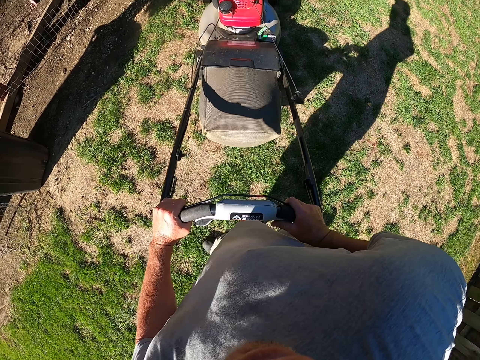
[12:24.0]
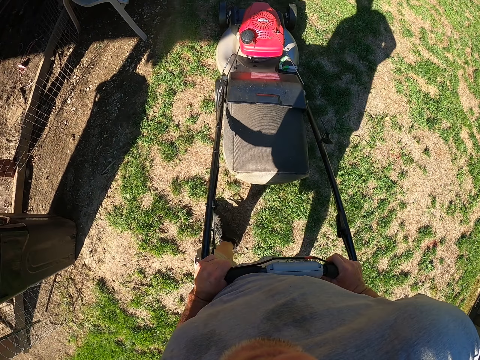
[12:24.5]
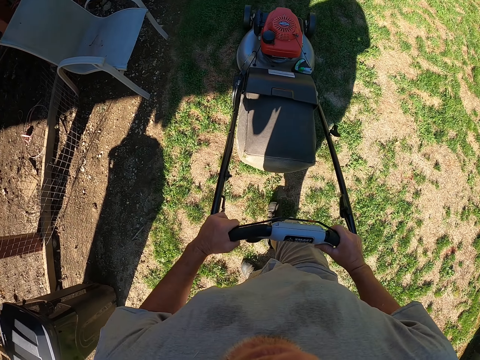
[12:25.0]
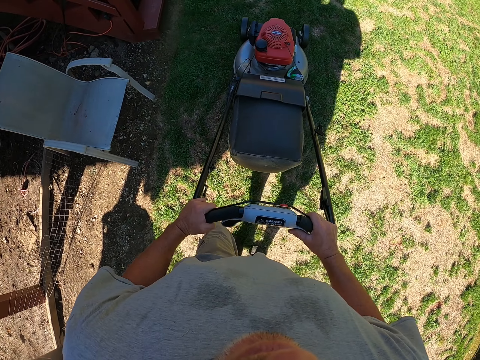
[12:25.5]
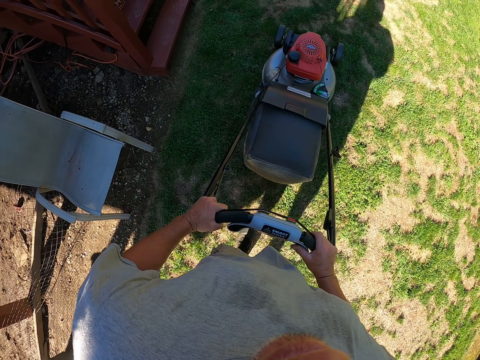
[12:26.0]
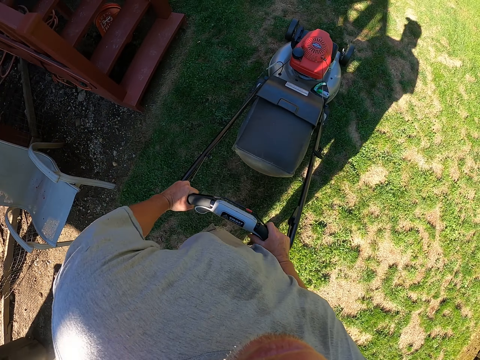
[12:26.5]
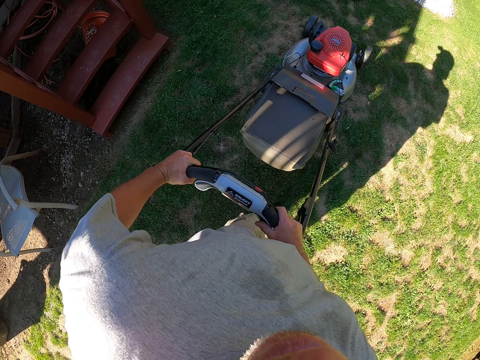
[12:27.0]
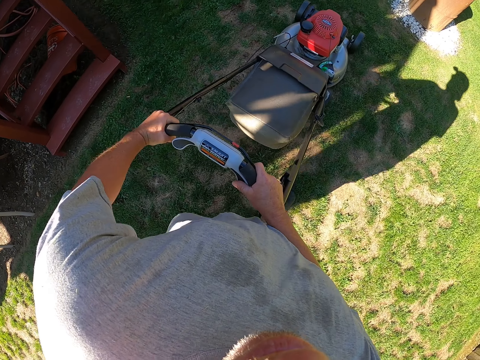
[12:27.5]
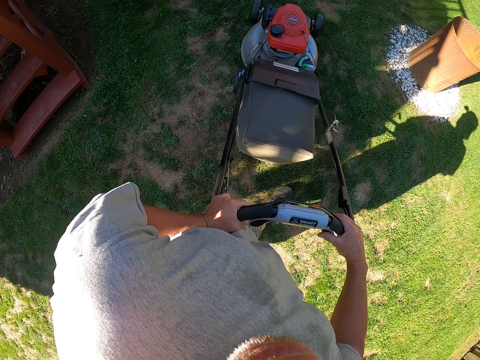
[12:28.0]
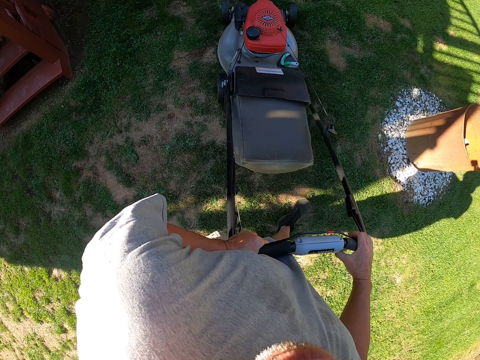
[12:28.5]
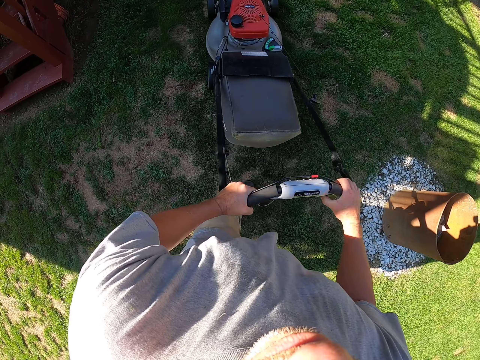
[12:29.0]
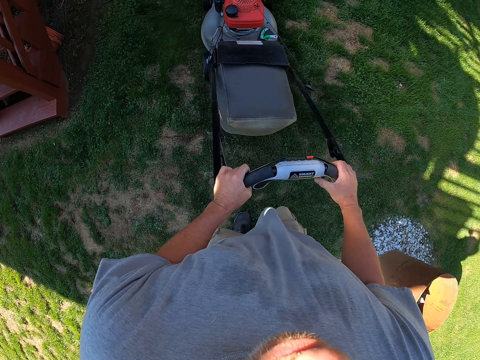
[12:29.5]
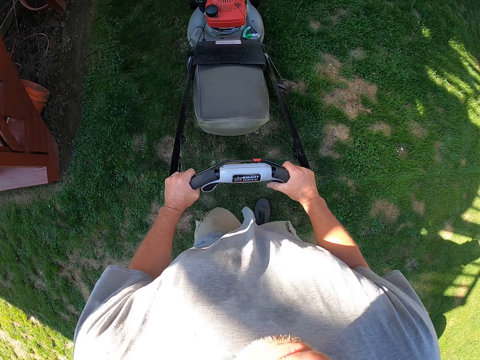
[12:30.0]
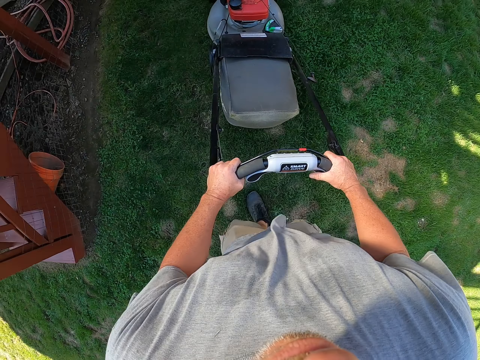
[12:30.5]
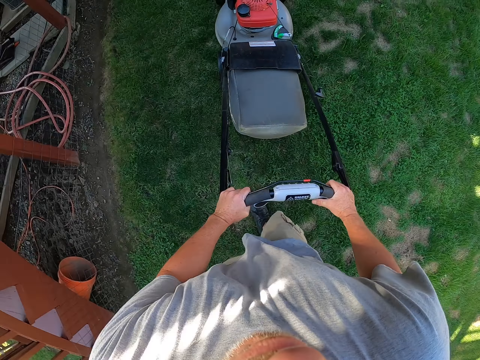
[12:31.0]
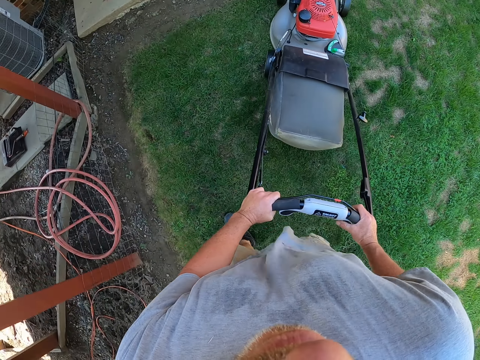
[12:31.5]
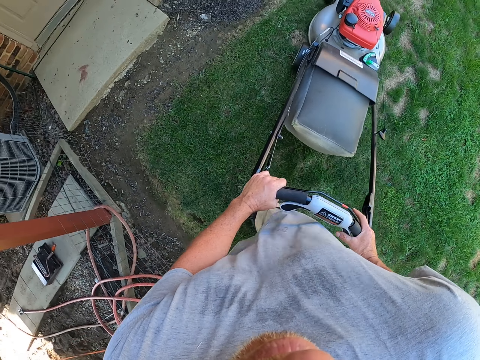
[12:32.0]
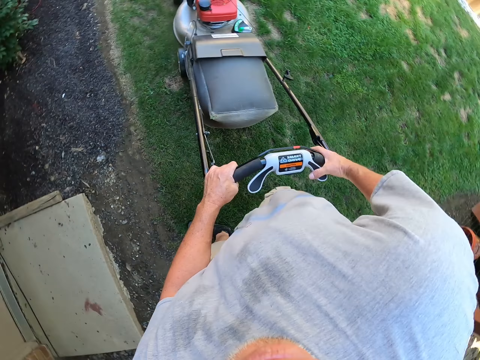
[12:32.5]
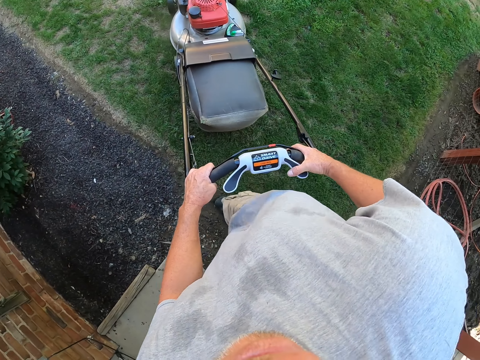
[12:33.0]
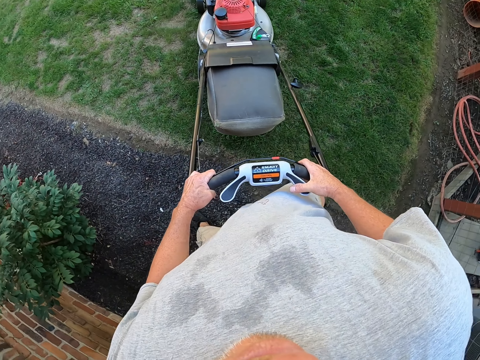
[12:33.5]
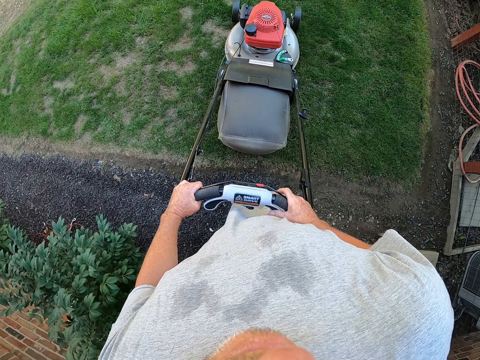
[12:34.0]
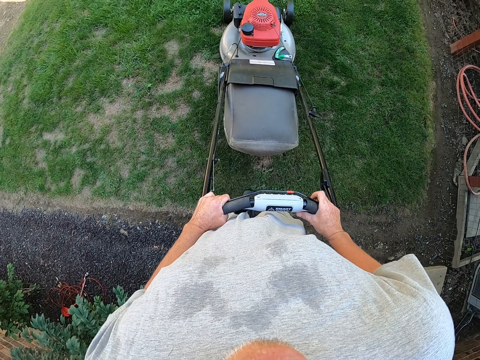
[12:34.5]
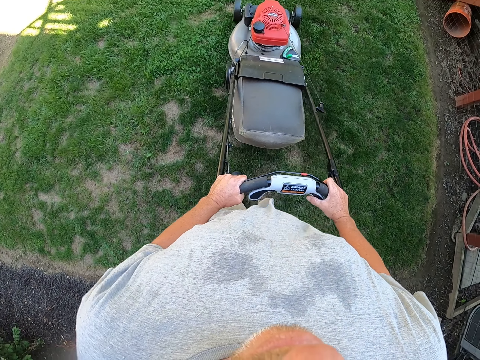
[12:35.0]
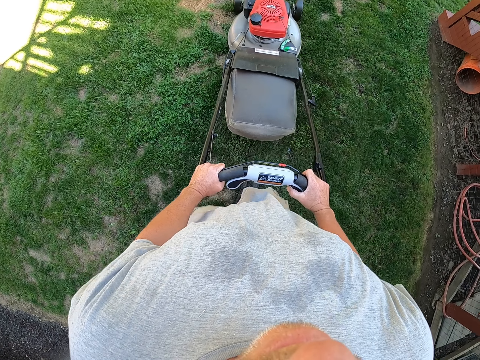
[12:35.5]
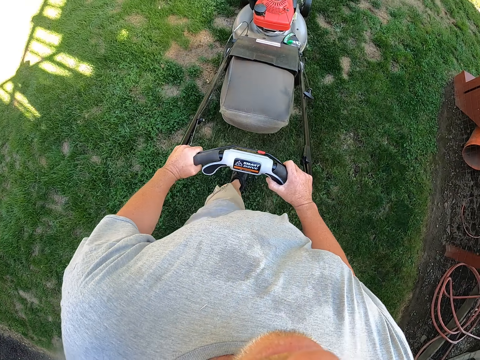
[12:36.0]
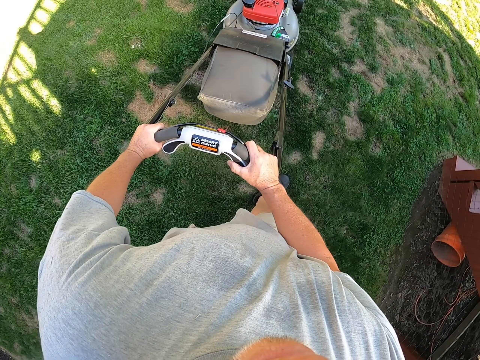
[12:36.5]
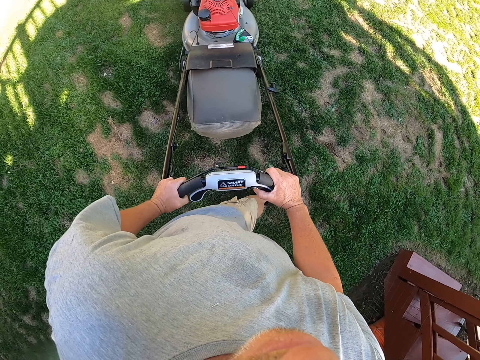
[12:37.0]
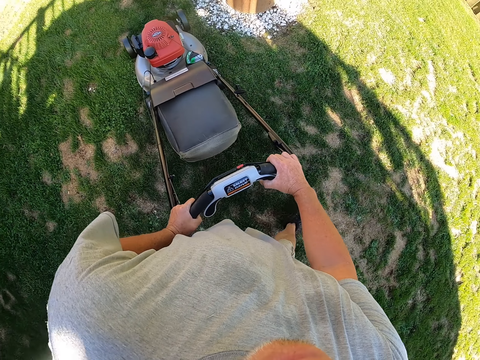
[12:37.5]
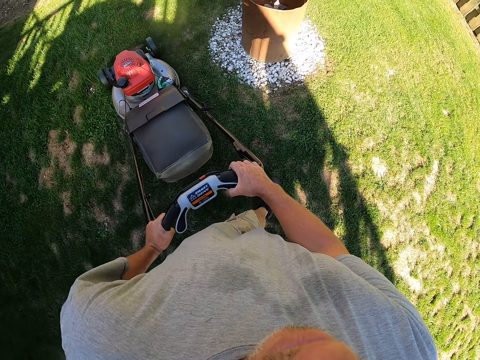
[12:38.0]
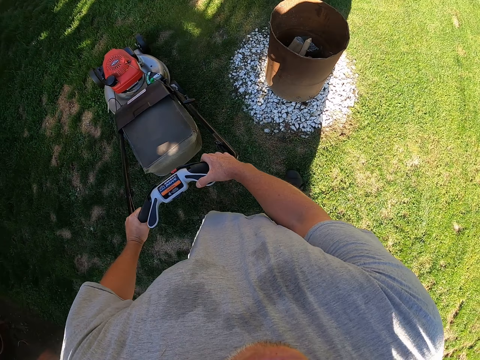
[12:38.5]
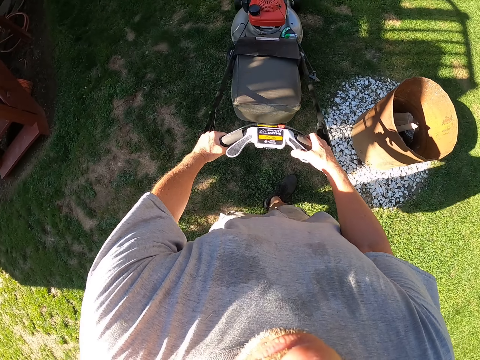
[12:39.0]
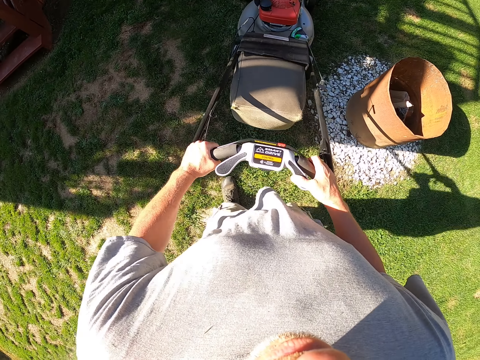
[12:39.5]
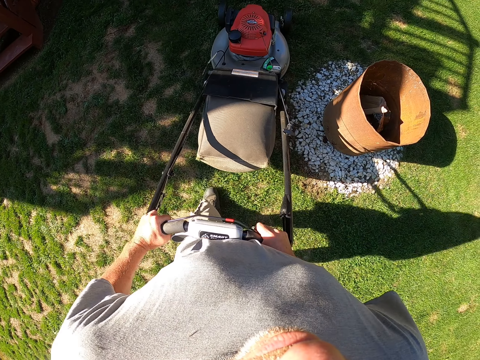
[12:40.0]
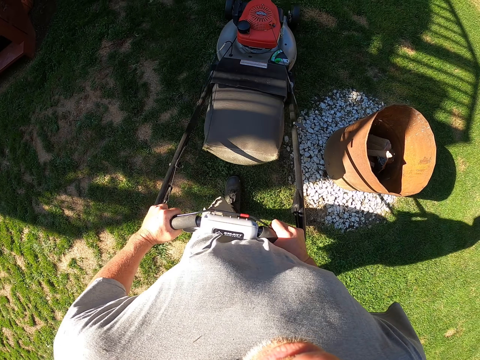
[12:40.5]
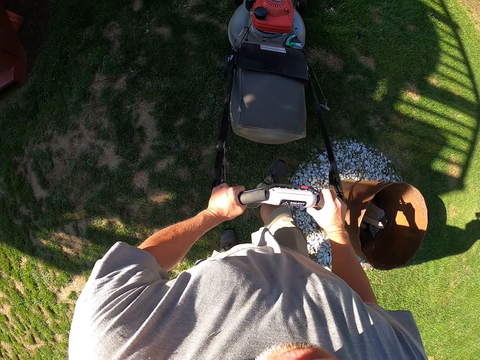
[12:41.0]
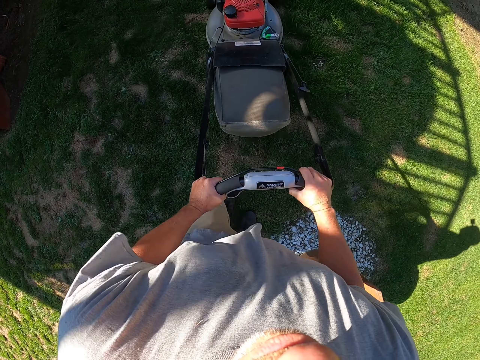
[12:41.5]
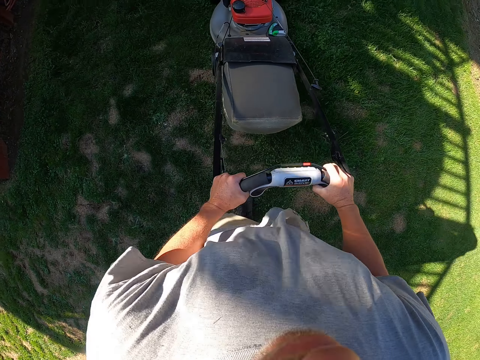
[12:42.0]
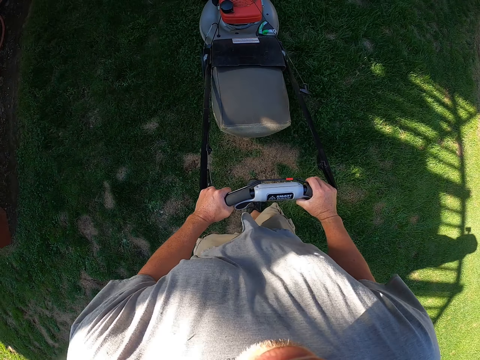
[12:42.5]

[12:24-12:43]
The camera wearer cuts grass with the lawn mower. They rotate the lawn mower. They cut grass with the lawn mower. They rotate the lawn mower. They pull the lawn mower. They cut grass with the lawn mower.

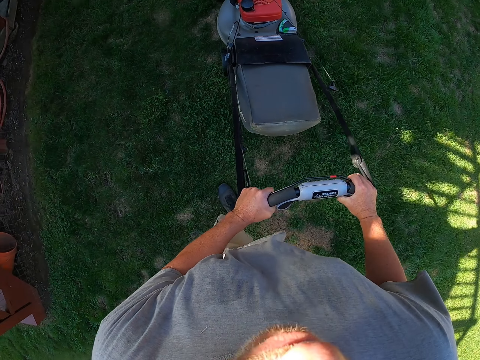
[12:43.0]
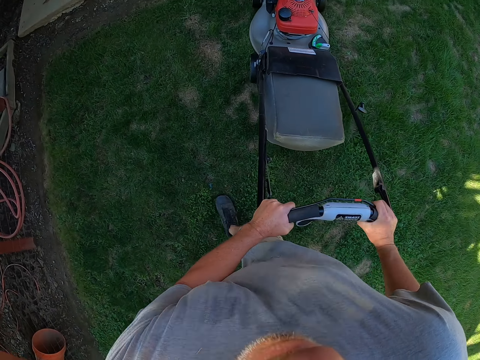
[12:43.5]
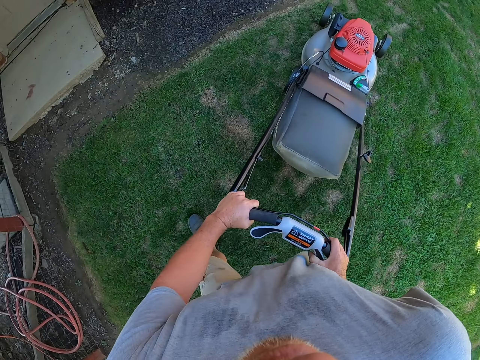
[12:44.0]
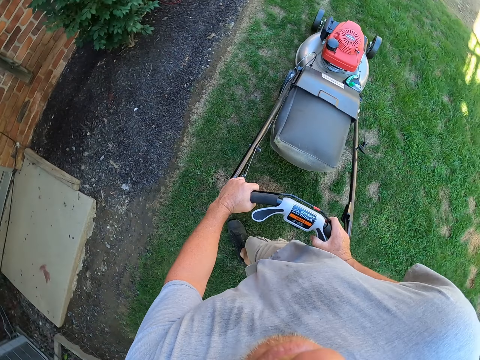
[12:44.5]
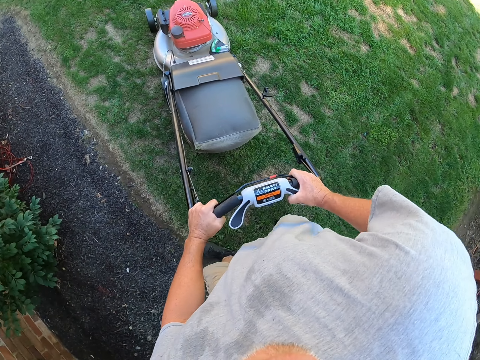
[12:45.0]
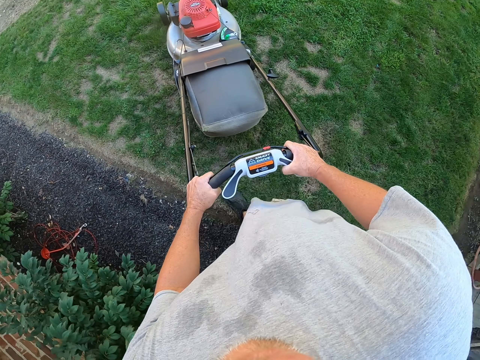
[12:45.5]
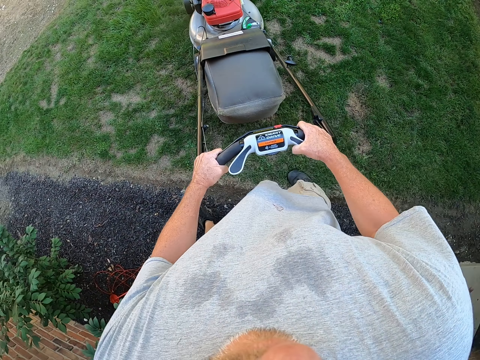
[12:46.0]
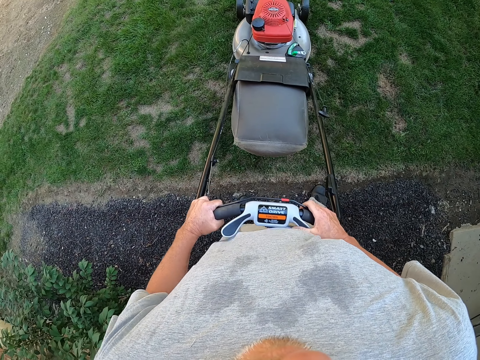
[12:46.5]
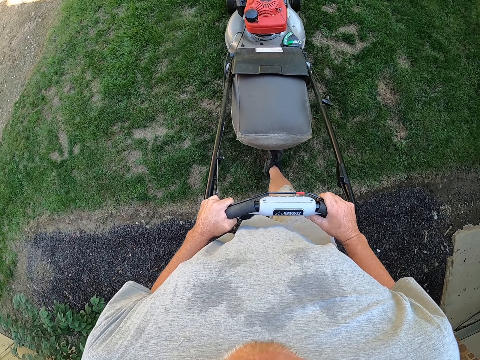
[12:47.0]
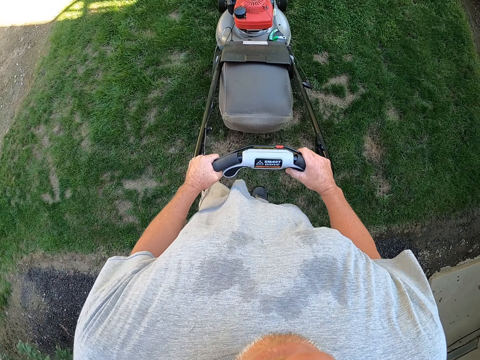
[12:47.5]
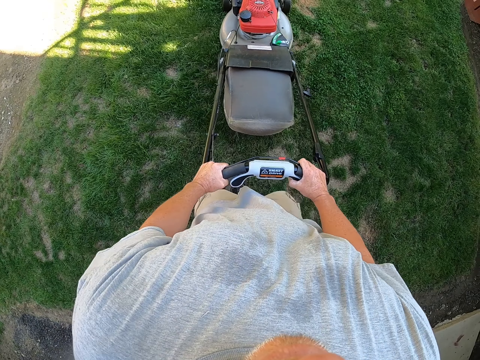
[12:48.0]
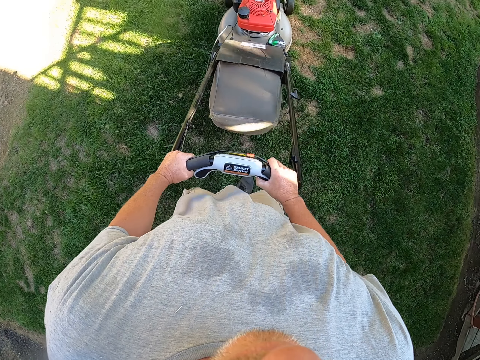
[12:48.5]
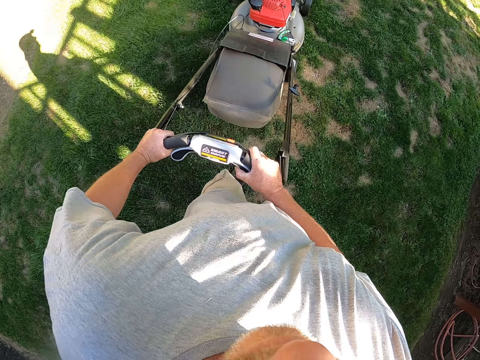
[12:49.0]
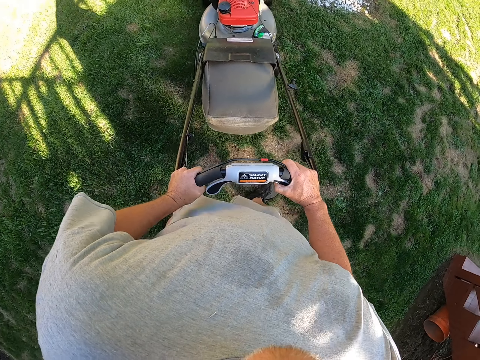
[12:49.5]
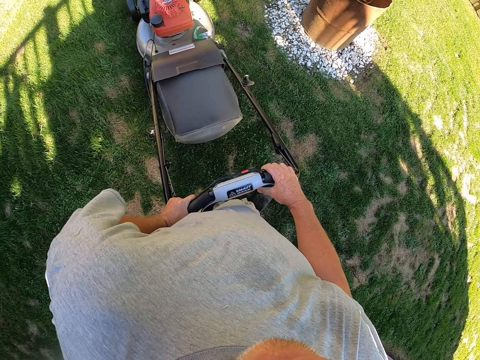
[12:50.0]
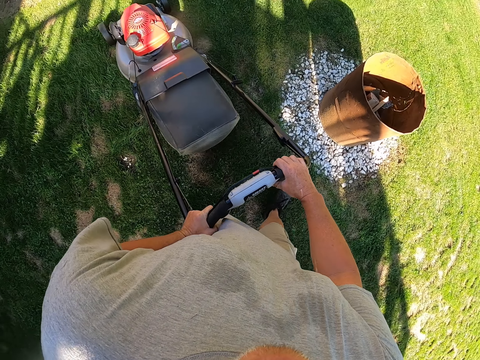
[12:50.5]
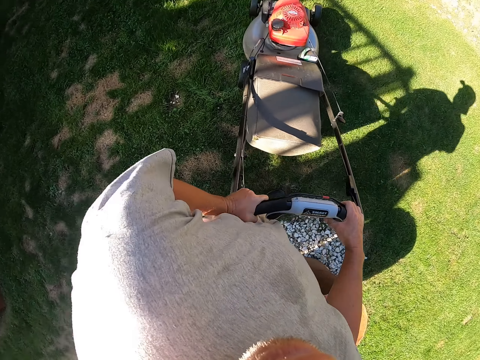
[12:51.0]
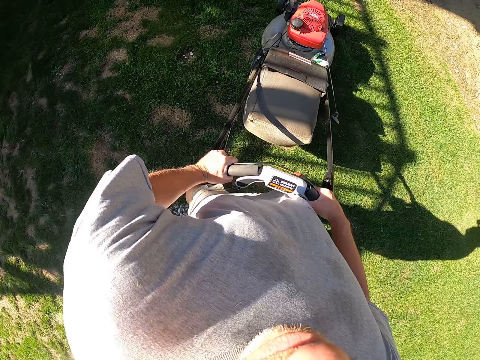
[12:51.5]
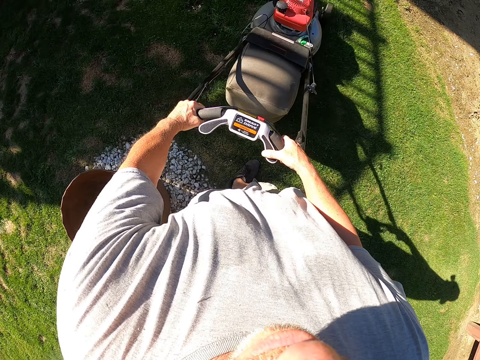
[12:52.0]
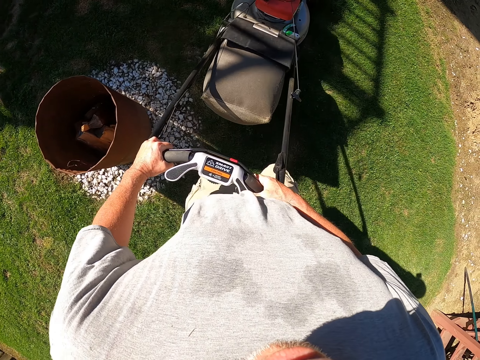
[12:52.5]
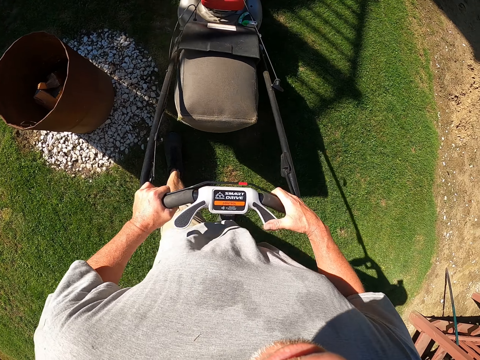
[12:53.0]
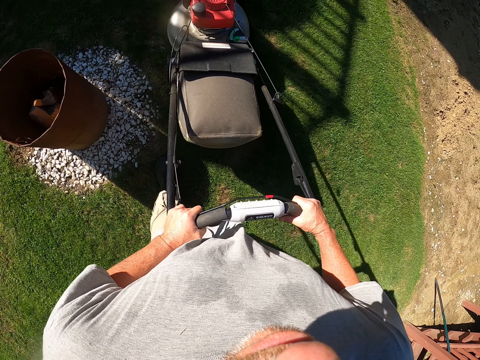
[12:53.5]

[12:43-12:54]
The camera wearer rotates the lawn mower. They cut grass with the lawn mower. They rotate the lawn mower. They pull the lawn mower.
